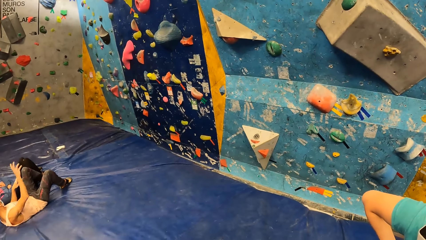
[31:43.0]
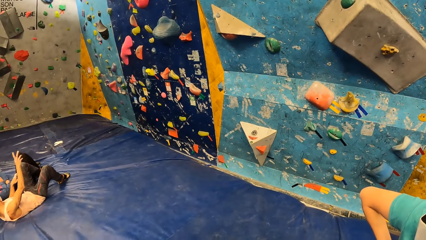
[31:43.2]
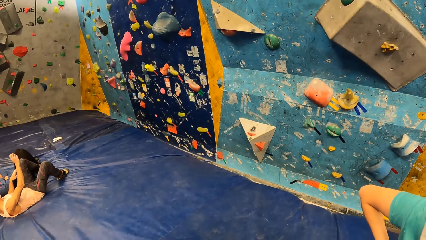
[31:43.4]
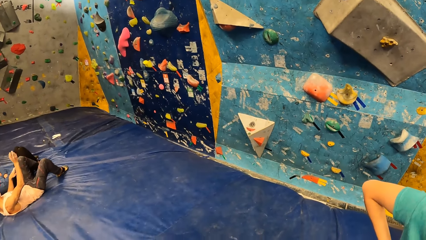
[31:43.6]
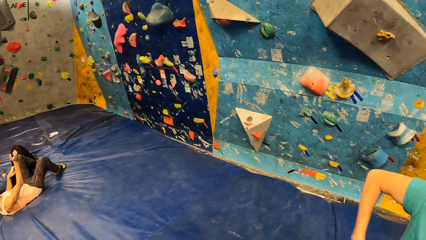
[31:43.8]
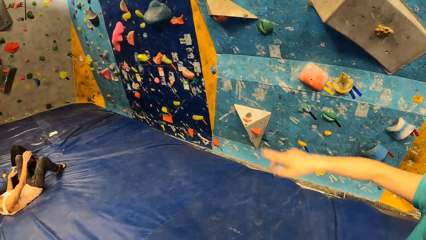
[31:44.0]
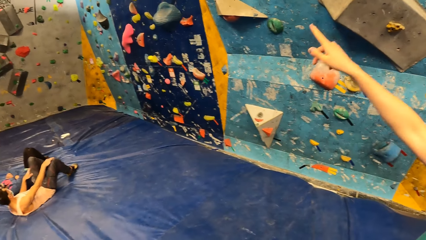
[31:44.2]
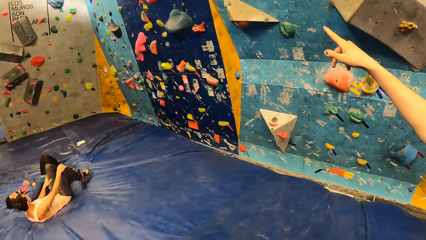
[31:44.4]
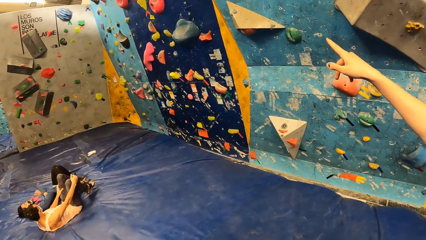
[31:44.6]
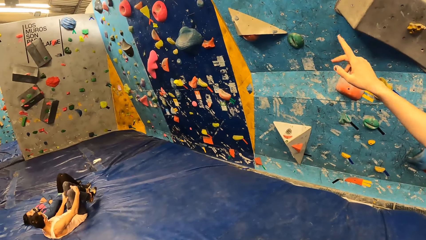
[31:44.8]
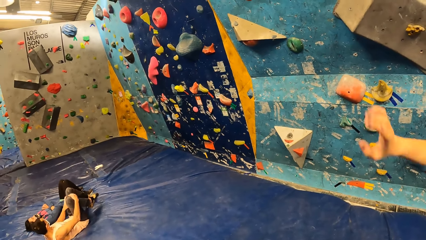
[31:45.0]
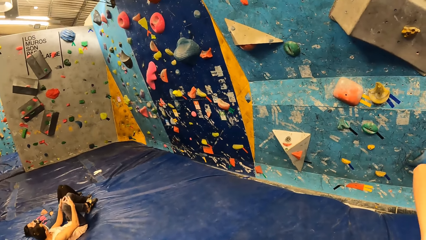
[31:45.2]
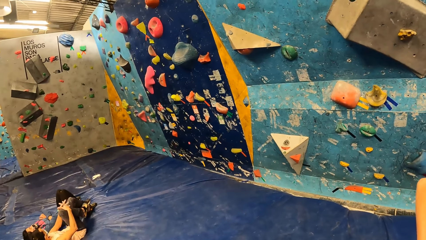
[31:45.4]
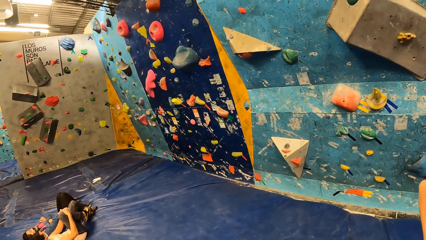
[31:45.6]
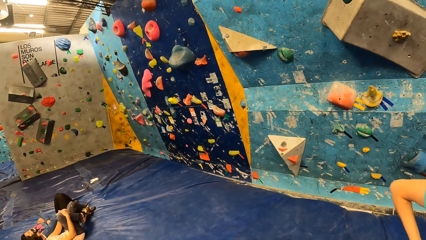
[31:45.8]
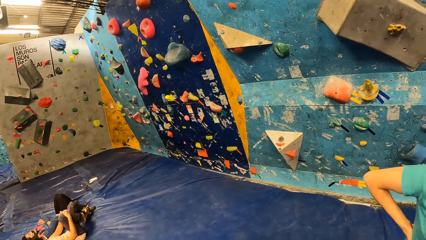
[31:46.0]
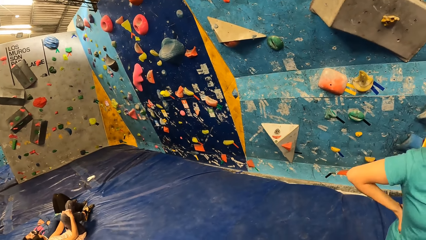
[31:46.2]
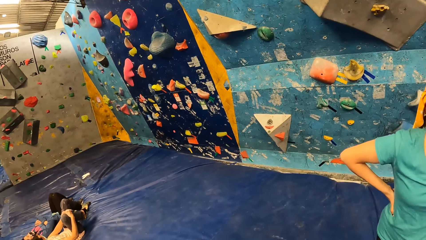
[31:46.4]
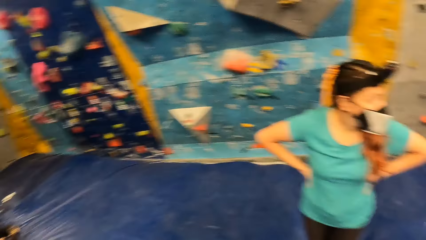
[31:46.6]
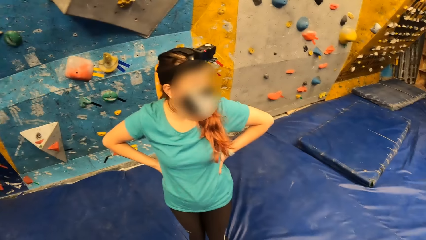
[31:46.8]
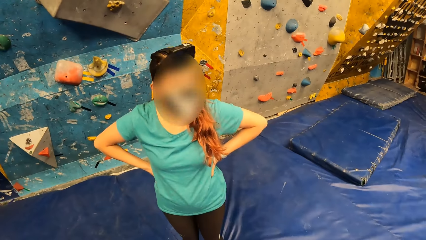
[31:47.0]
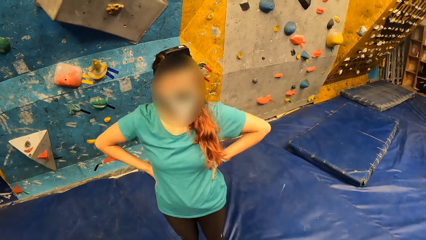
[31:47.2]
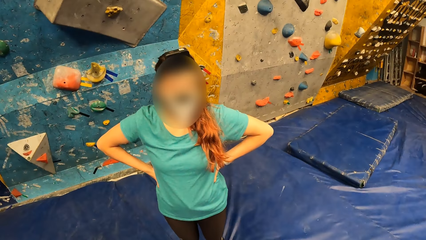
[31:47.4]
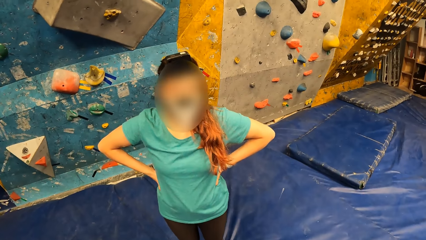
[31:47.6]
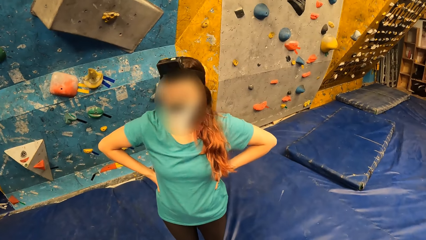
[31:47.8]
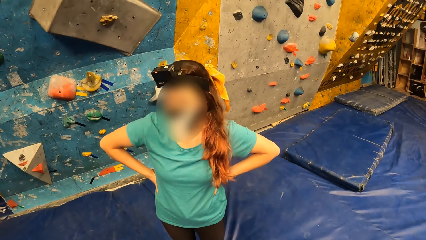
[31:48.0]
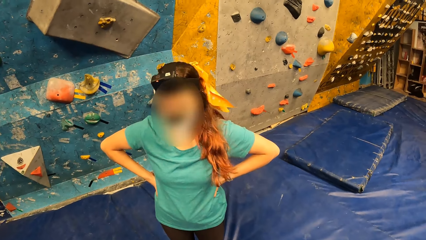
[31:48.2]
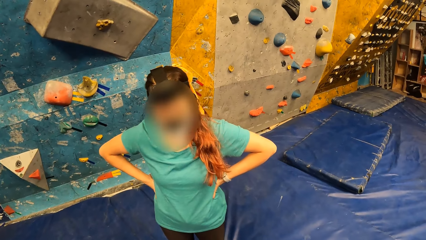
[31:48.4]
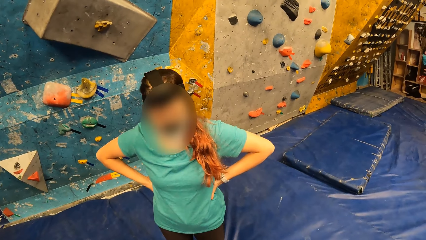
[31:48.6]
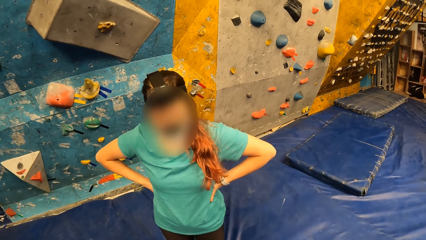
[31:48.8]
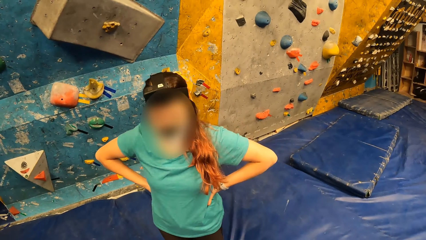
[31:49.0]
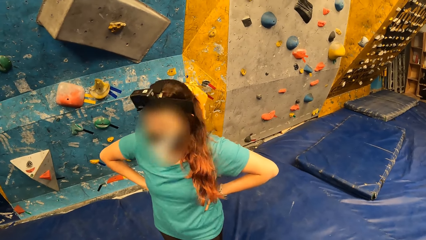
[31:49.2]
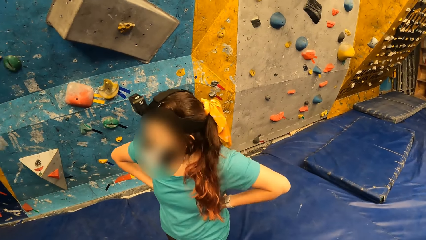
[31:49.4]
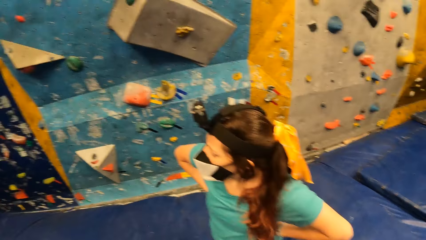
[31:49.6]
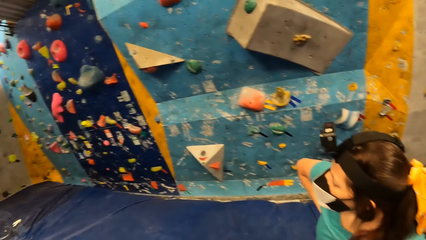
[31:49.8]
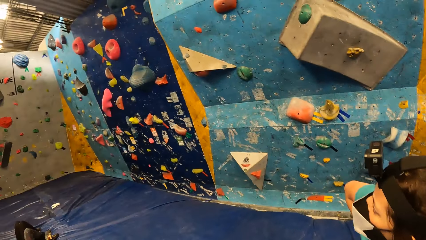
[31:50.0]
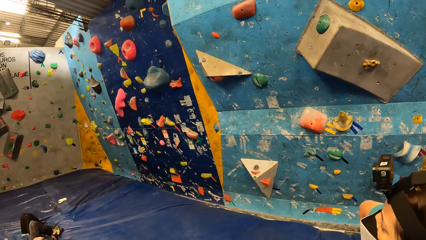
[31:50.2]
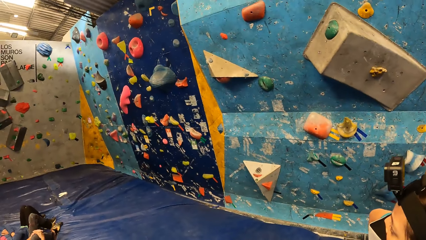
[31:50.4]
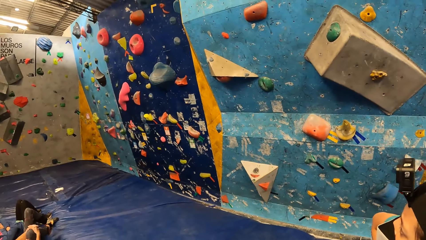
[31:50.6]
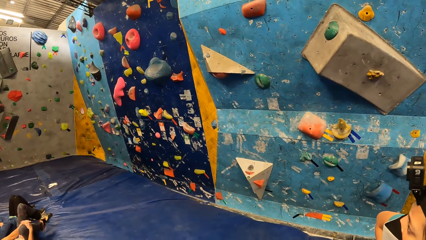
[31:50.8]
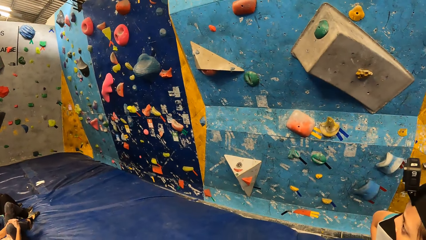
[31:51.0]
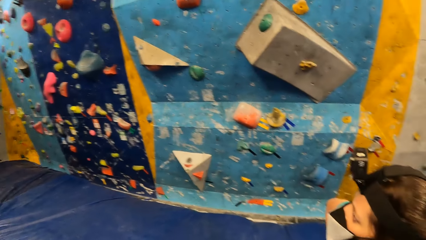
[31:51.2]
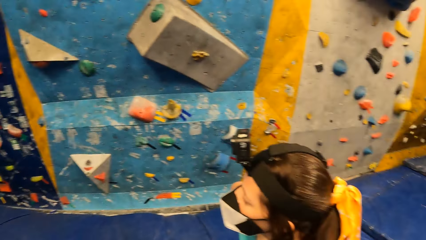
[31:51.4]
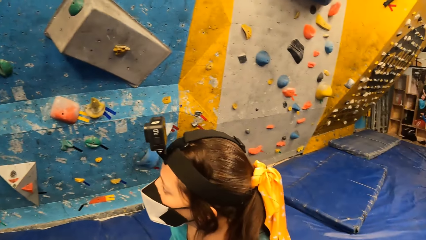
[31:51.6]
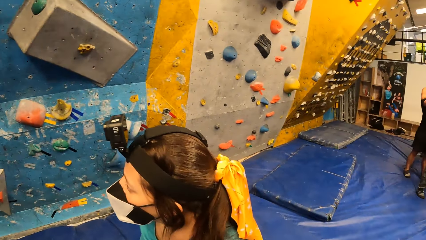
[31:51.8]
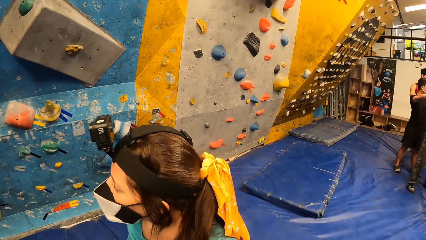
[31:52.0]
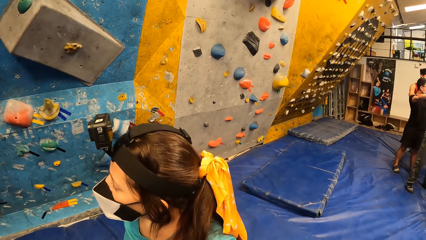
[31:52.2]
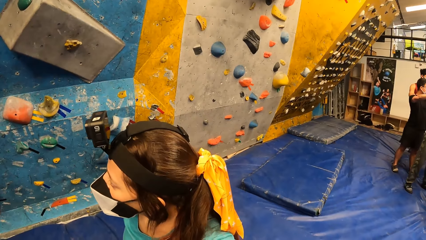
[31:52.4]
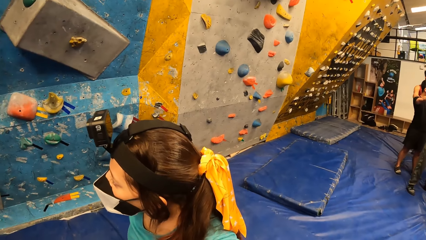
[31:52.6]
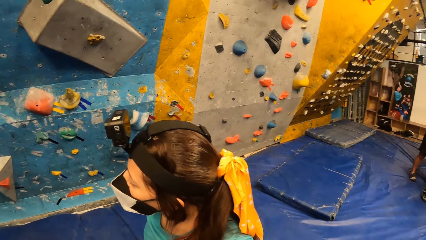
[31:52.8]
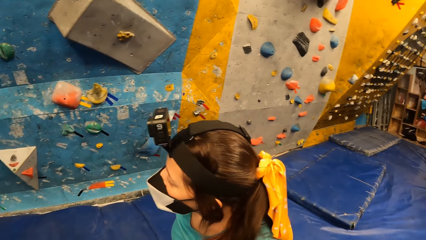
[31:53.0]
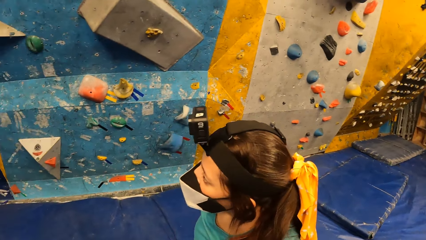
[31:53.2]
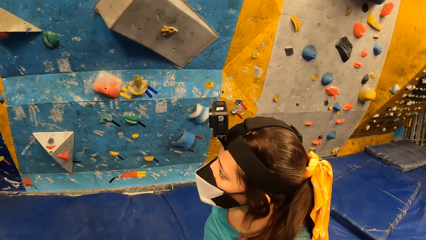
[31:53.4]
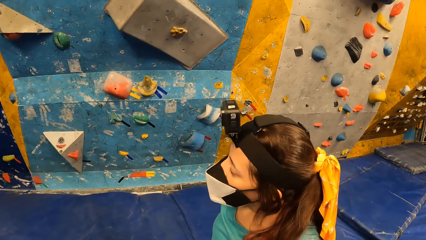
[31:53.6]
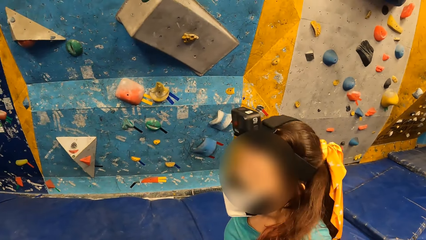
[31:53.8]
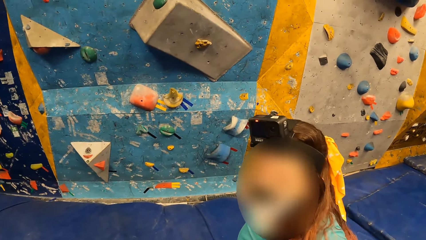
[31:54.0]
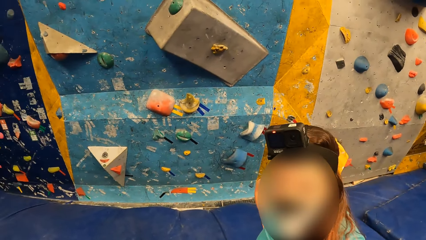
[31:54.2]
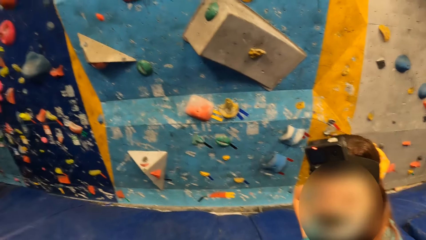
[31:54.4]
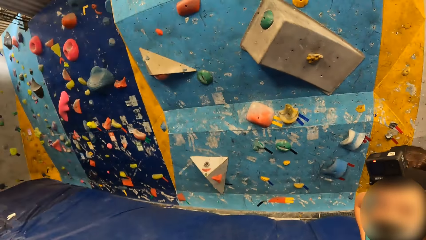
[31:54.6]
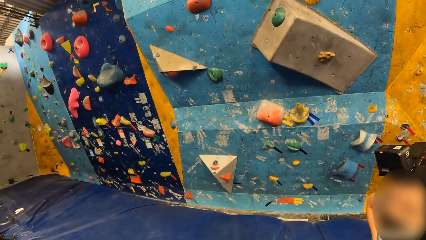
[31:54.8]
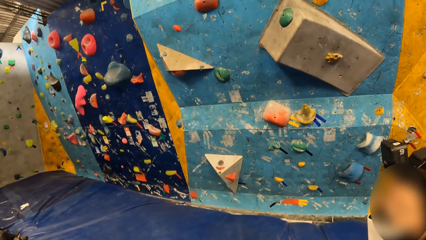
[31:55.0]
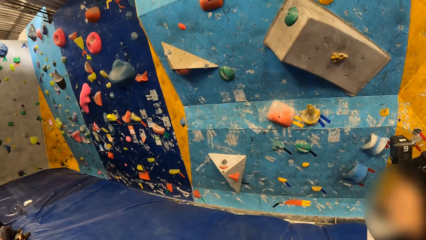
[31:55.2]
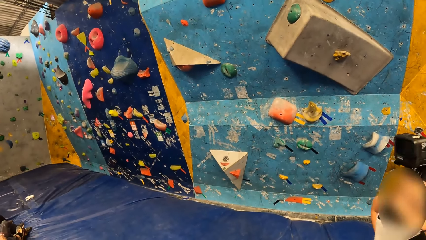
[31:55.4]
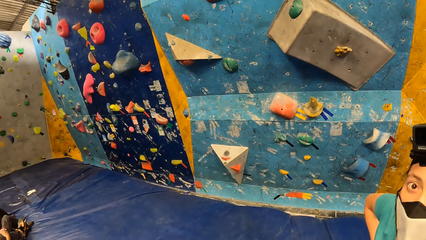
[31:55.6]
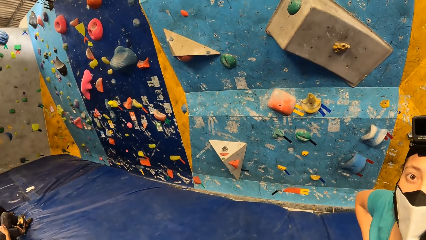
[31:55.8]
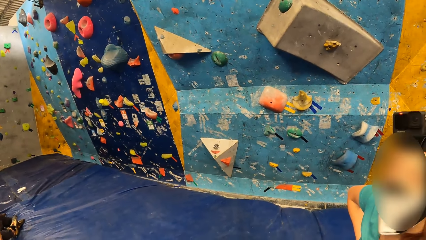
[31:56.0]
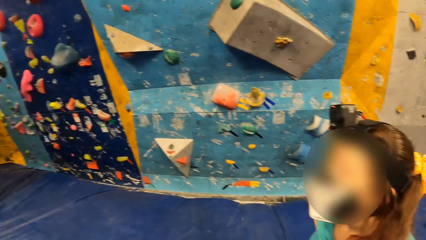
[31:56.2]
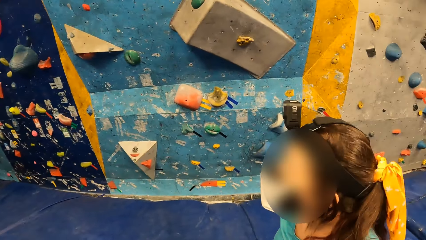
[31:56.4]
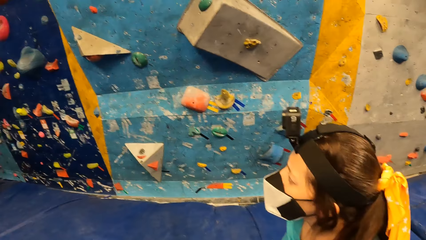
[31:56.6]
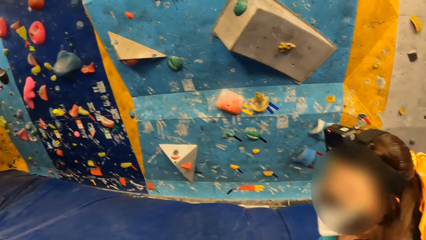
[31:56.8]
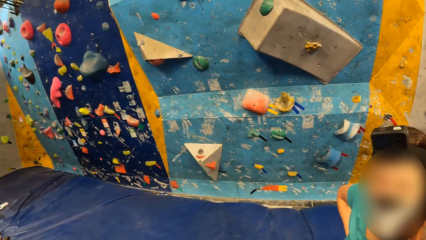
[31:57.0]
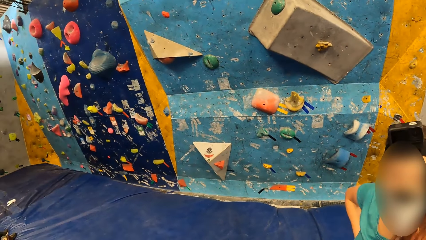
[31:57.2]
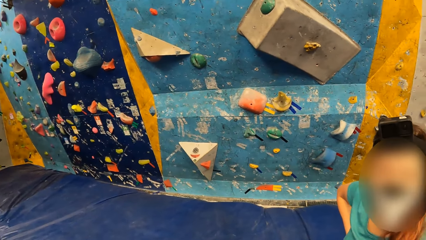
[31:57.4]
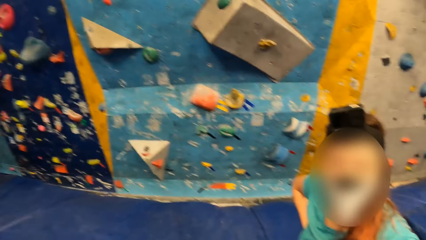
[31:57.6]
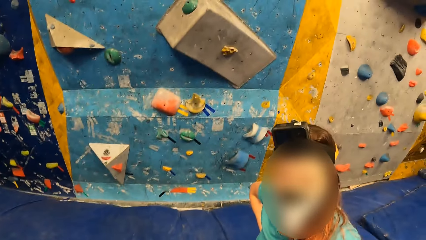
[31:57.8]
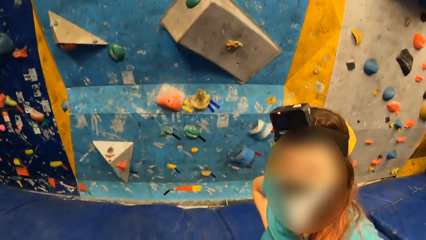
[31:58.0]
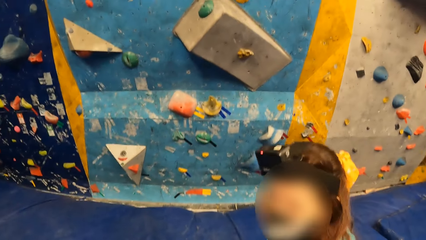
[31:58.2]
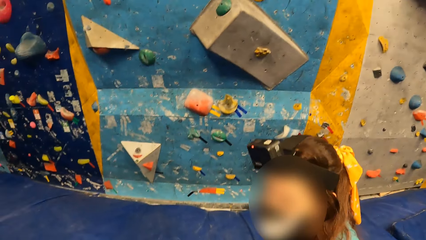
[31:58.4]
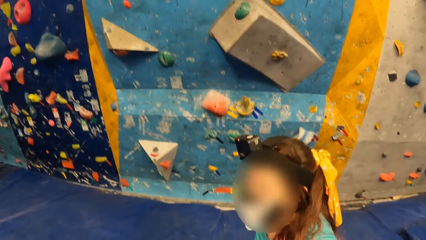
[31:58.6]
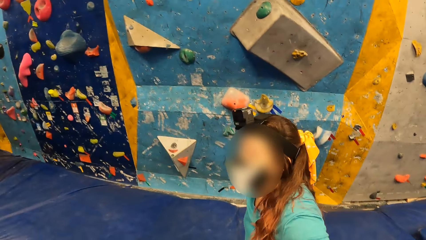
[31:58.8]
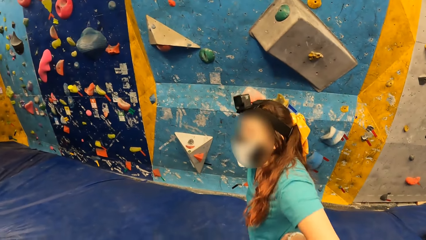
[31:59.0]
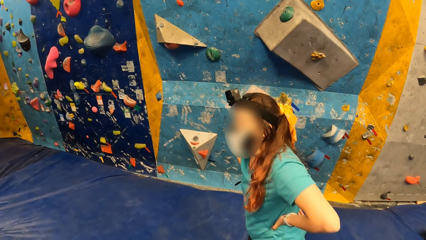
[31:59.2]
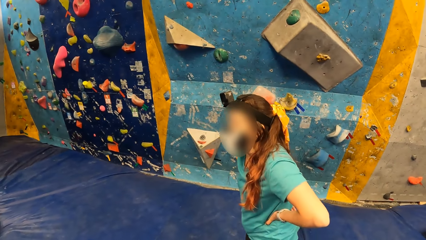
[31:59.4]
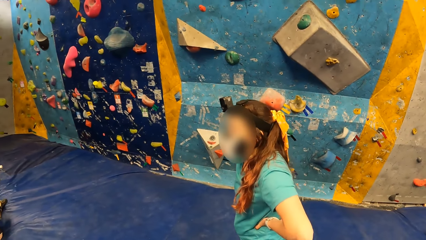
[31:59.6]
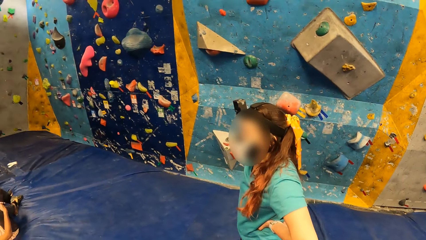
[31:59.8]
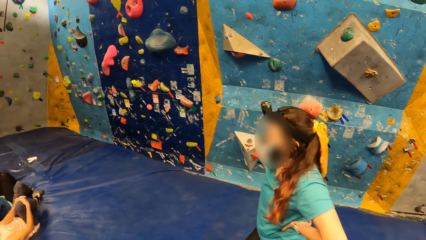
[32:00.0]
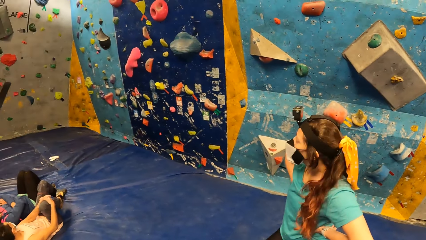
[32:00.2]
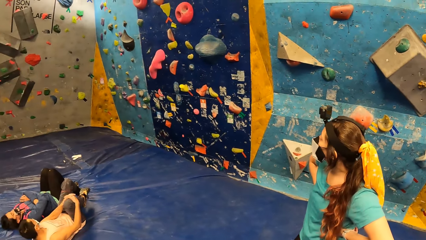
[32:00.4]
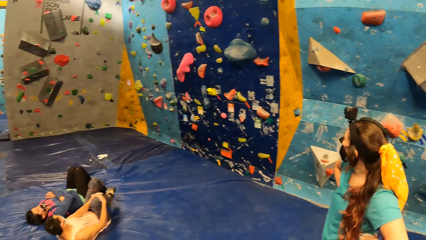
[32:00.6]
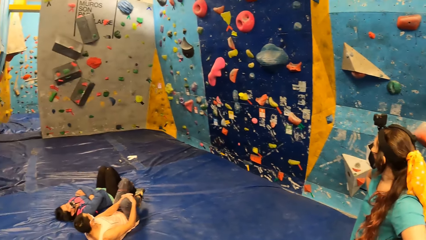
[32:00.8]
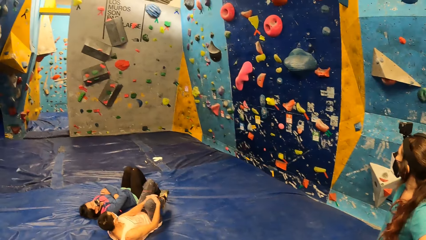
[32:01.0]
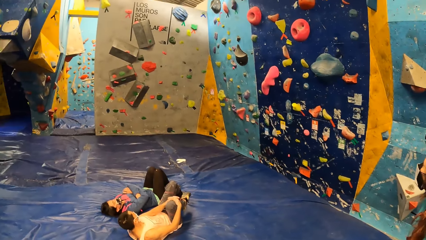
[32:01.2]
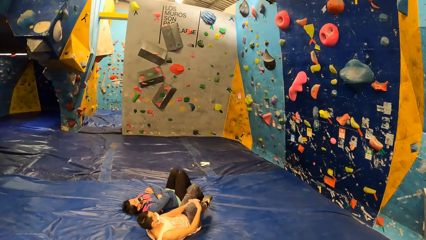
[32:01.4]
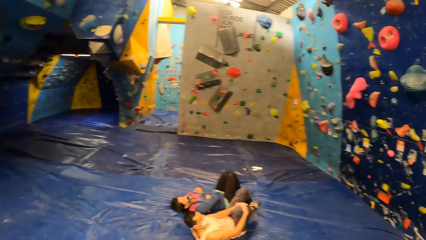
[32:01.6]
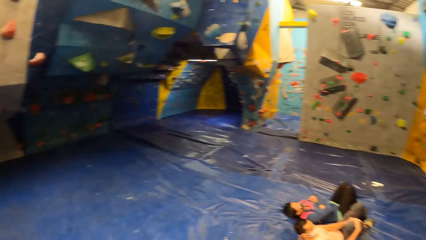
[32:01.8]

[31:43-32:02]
A man exercises on a bouldering crash carpet. A woman moves her hand. The woman converses. The camera wearer looks at the wall. The woman looks at the camera wearer. The woman walks a few steps.
